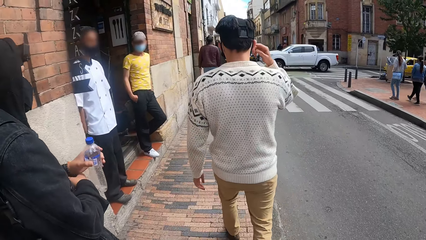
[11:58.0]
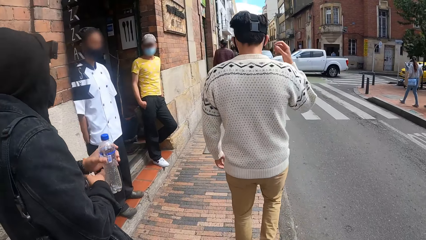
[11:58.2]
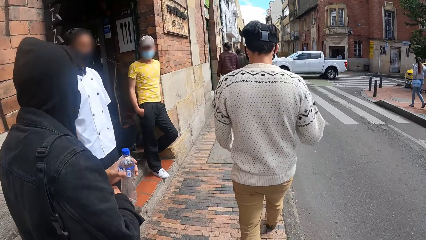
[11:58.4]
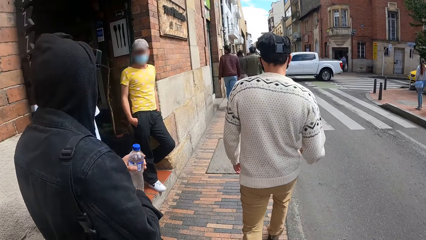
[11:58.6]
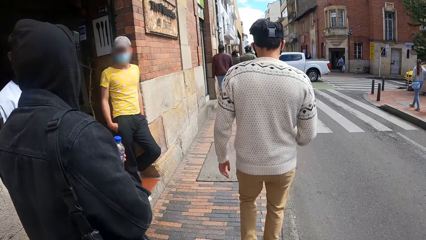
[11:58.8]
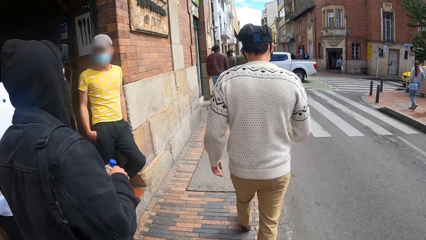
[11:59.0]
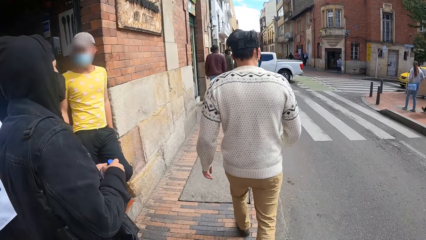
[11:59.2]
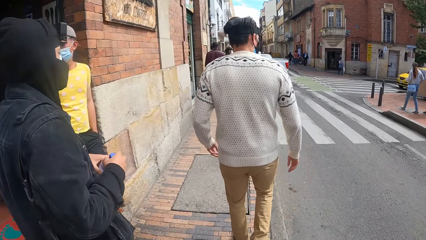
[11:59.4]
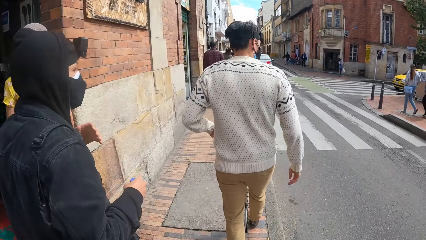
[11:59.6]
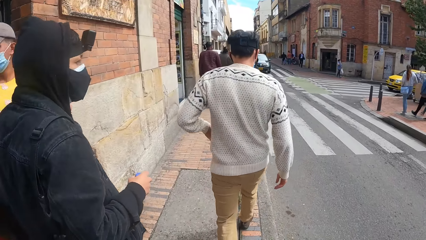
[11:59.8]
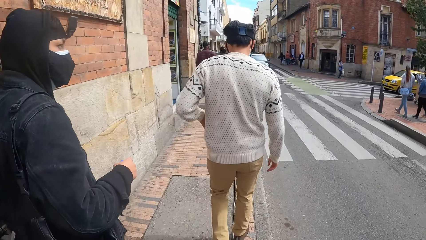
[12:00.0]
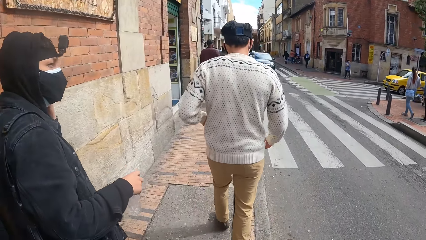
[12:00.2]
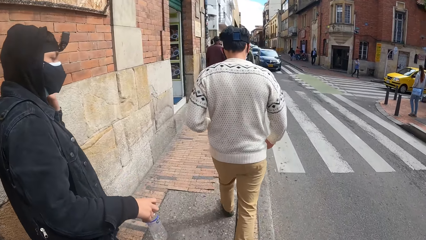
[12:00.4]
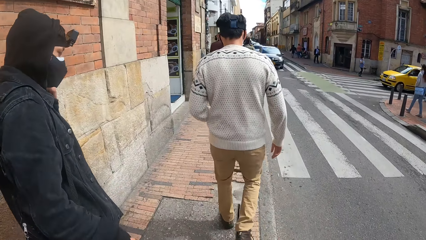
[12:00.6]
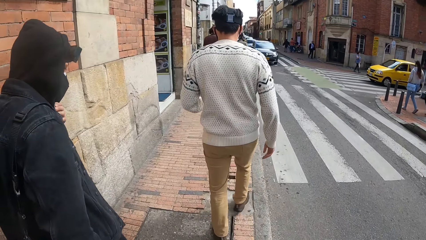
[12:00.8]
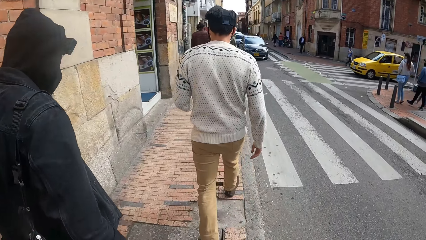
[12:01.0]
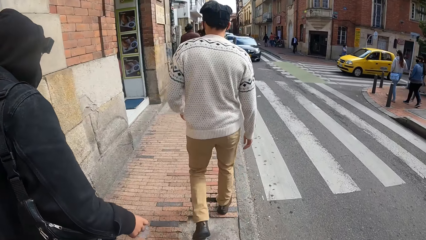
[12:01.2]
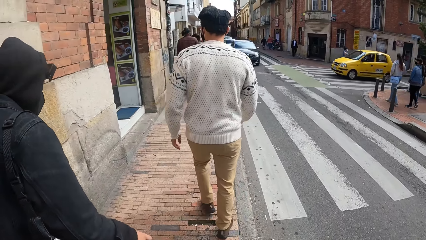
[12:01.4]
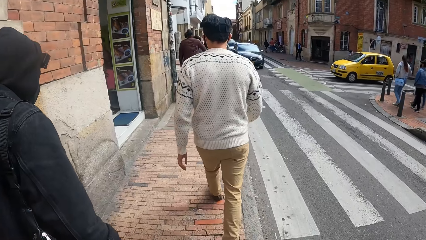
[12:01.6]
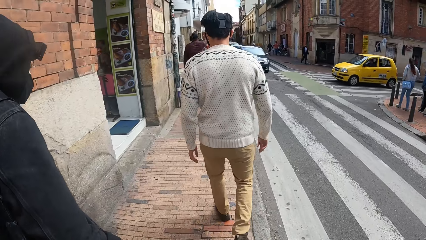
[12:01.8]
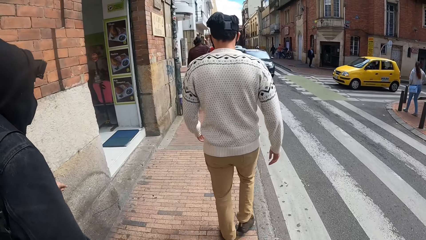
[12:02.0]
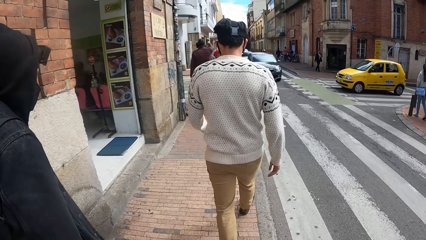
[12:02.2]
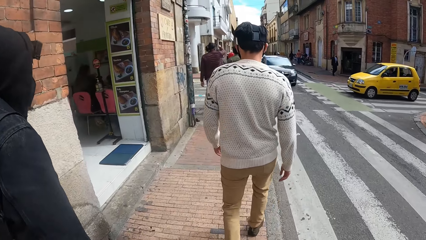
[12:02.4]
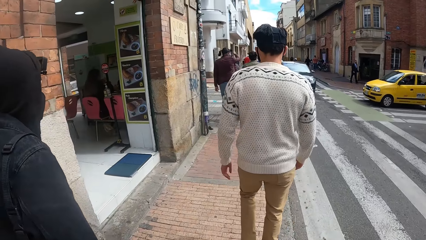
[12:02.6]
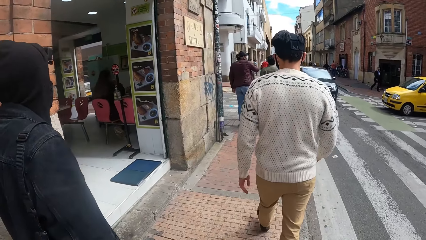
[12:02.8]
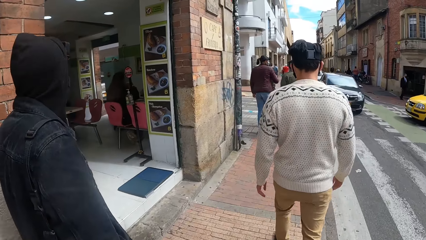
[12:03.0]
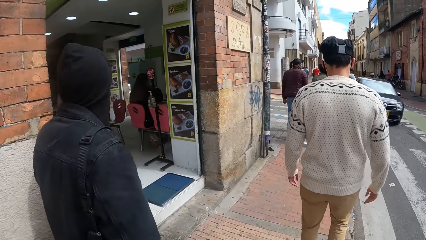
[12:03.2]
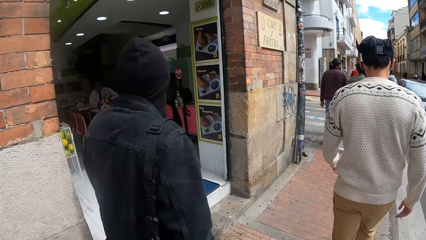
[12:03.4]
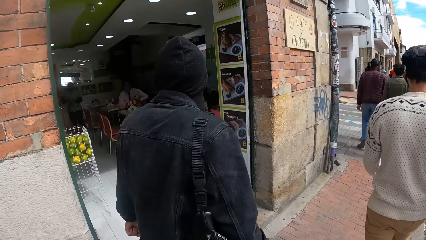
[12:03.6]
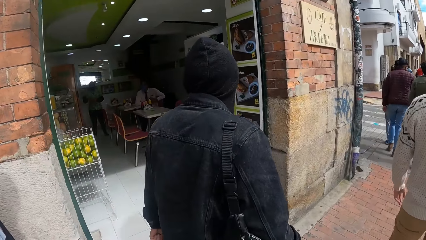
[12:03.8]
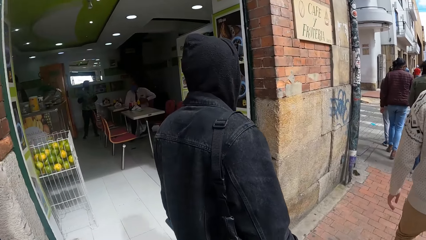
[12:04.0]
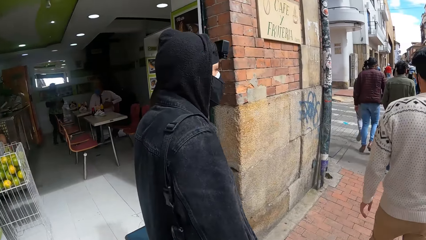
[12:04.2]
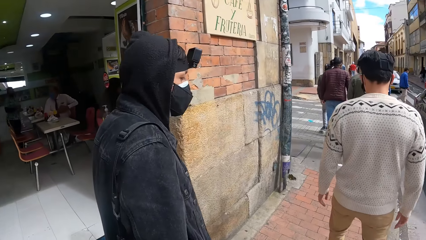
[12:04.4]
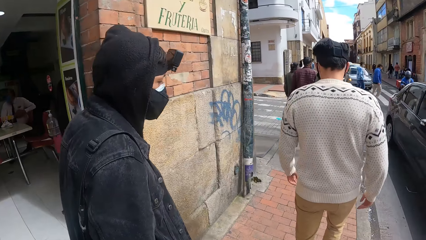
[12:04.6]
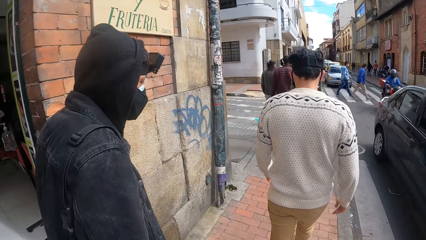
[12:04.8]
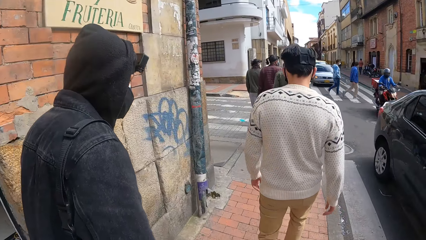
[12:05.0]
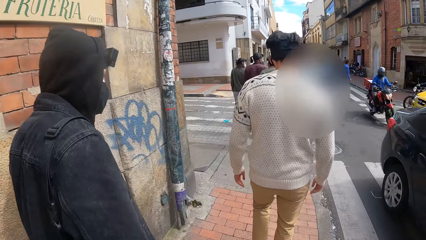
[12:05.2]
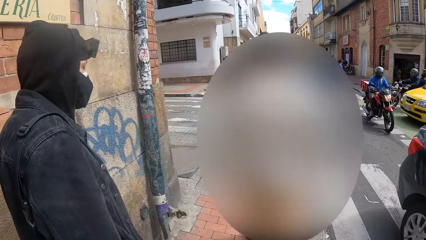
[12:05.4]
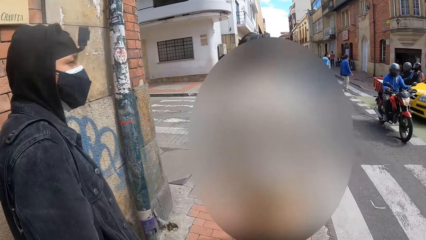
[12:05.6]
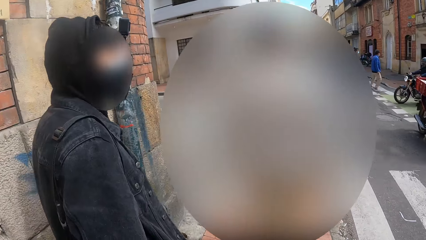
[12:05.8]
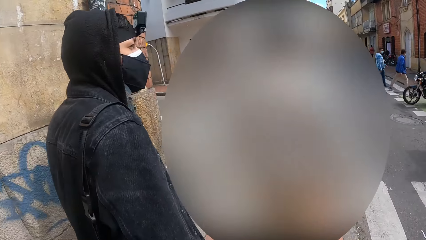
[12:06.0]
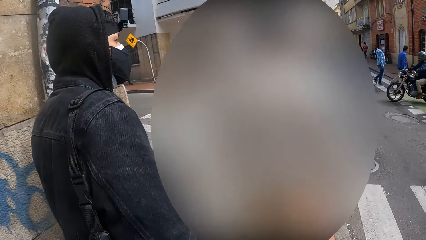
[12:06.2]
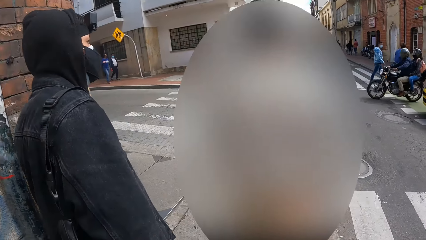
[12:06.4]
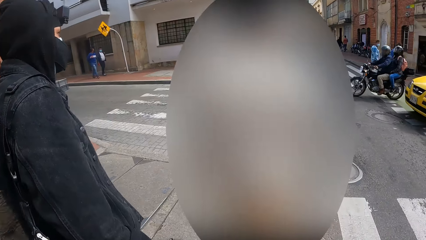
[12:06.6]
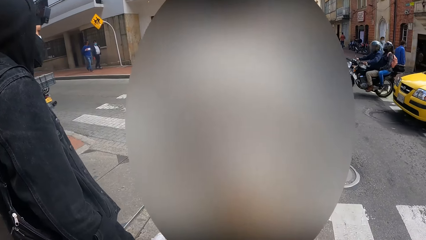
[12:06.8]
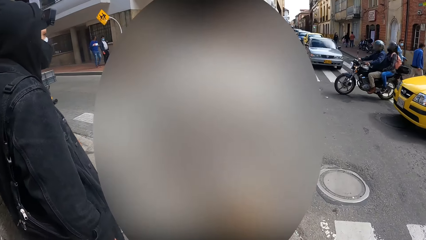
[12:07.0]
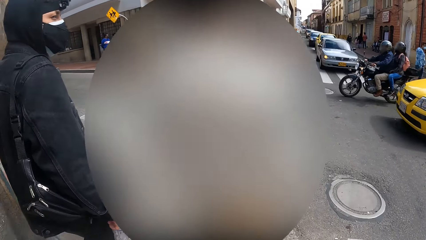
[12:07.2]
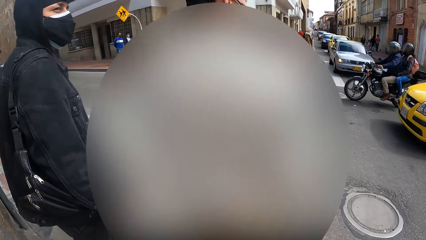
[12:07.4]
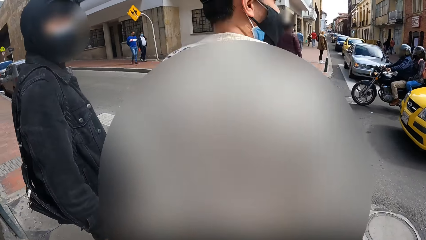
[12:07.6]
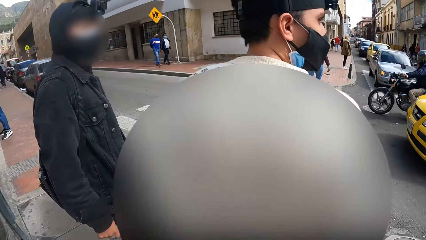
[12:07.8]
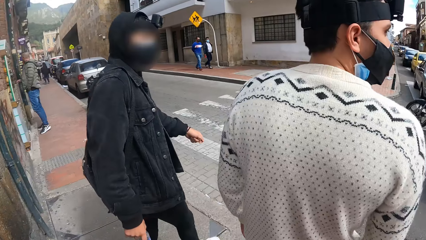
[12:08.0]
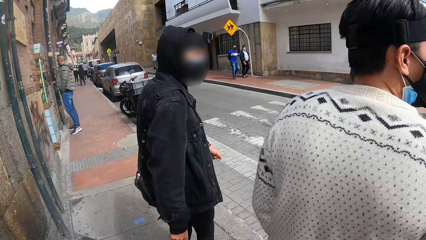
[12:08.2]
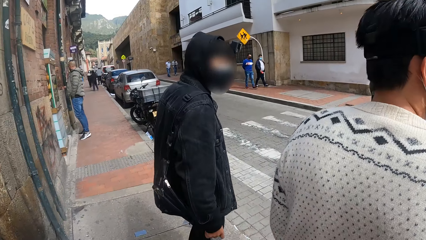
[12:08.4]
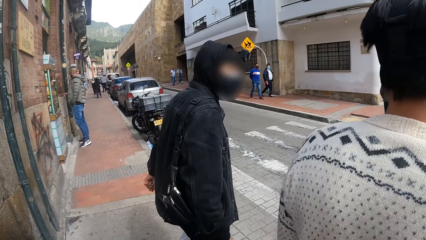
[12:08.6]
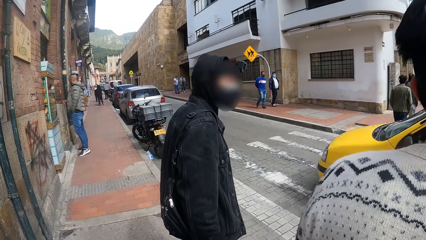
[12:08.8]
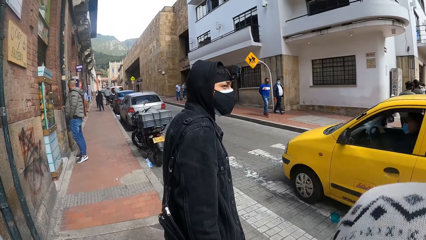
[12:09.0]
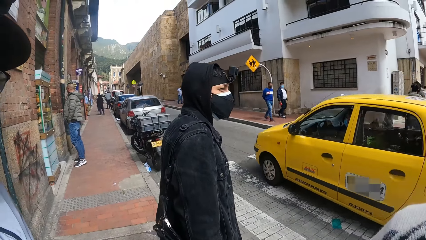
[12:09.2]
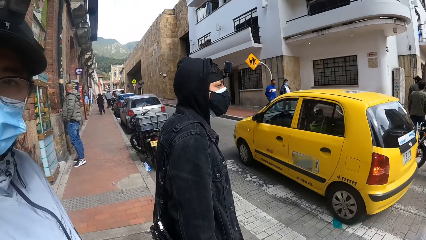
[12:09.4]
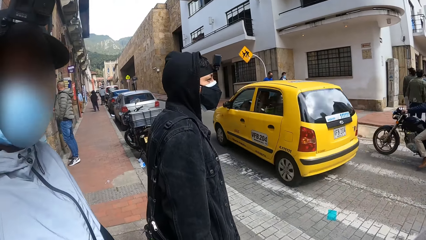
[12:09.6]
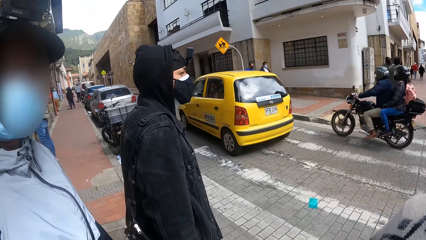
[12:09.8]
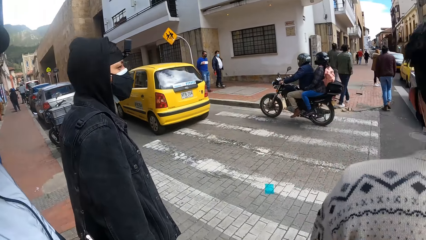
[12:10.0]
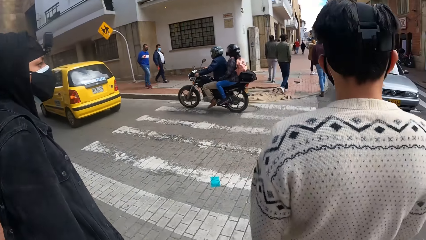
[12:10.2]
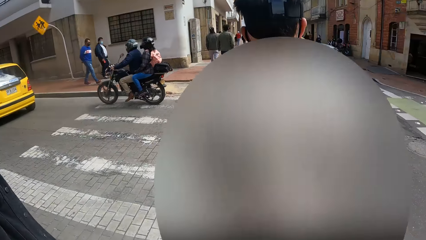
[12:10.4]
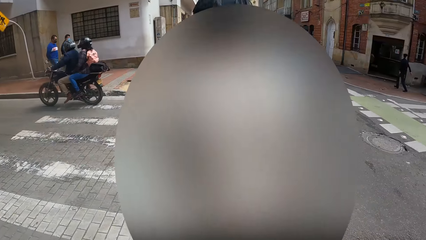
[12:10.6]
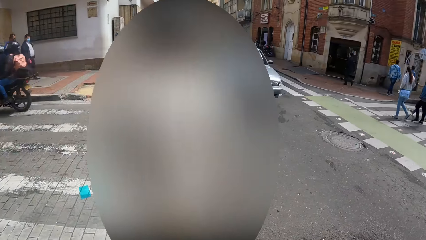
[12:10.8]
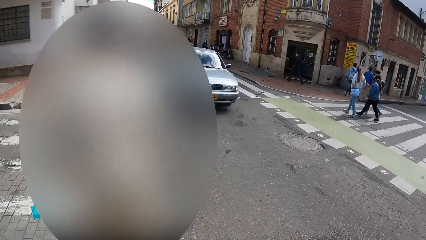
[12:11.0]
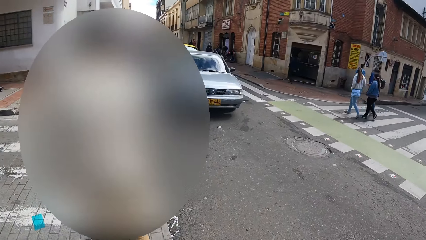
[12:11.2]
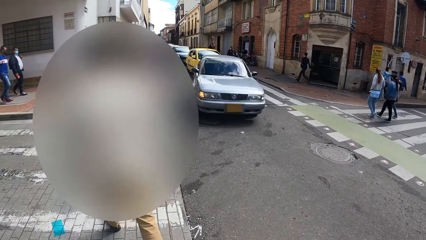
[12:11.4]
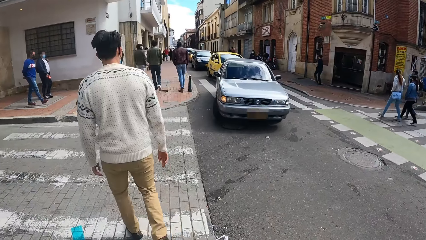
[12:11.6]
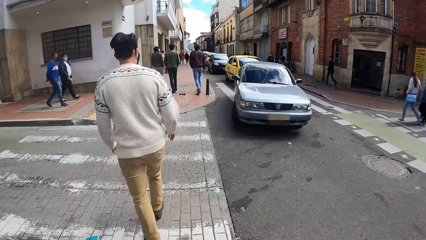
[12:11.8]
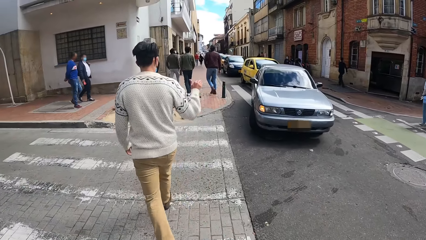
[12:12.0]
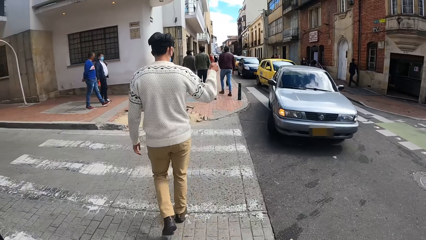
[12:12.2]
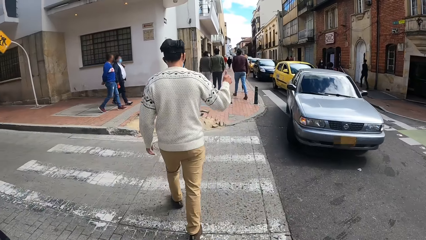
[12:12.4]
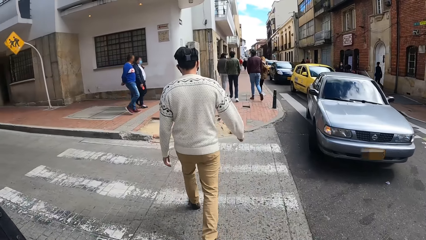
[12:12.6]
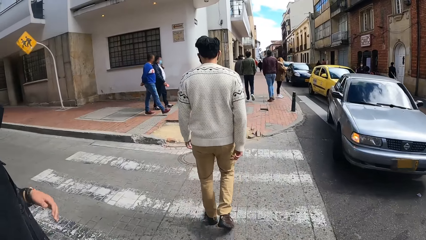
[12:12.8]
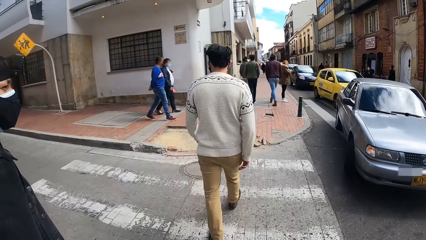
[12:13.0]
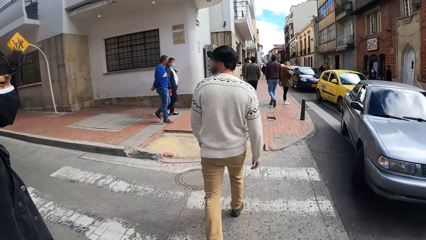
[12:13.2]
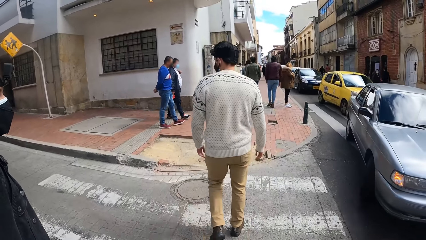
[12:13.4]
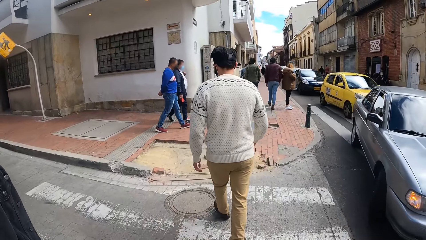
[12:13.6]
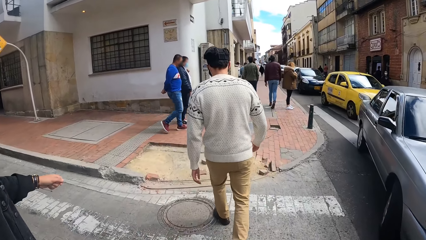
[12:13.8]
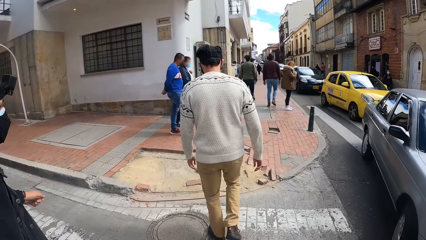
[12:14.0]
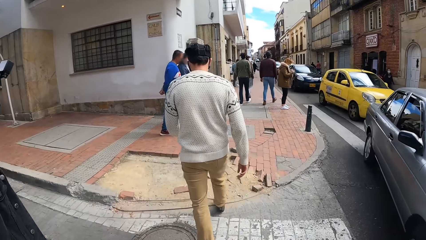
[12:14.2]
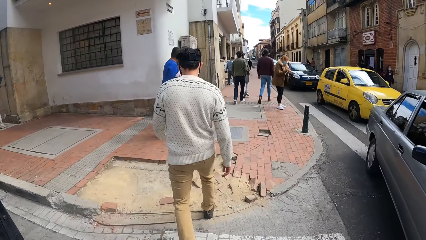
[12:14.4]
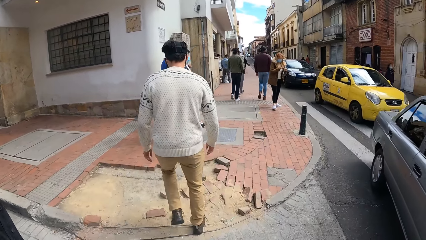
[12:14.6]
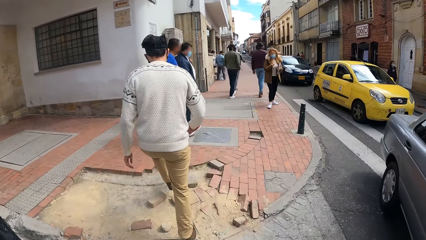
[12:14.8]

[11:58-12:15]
A man passes the bottle from his left hand to his right hand. The camera wearer stares at the road with the man and another man. They cross the road with two men. A man crosses the road with the camera wearer and the other men.
